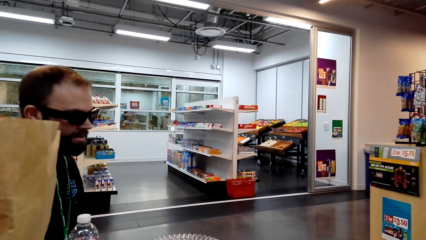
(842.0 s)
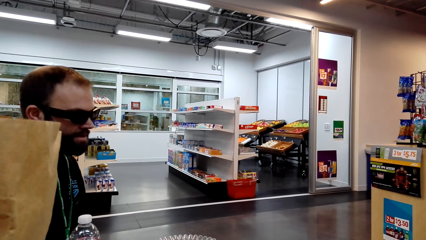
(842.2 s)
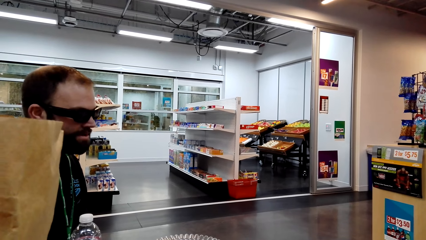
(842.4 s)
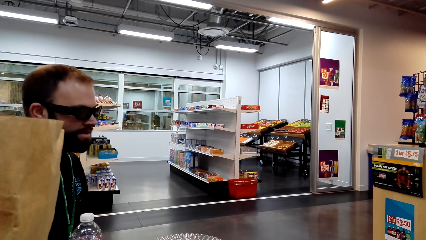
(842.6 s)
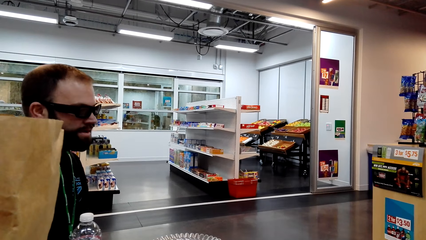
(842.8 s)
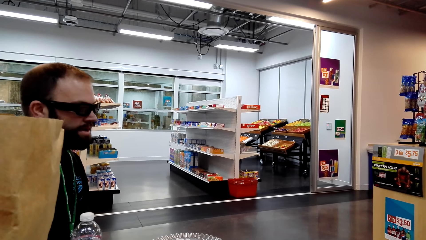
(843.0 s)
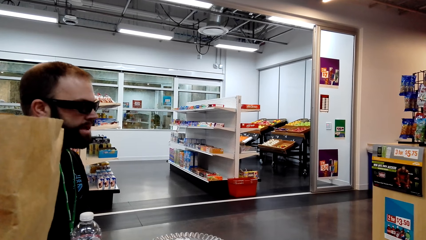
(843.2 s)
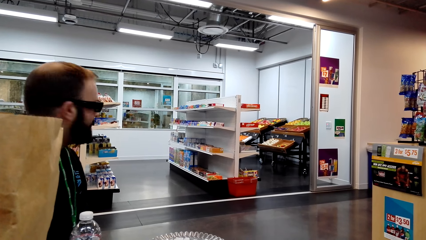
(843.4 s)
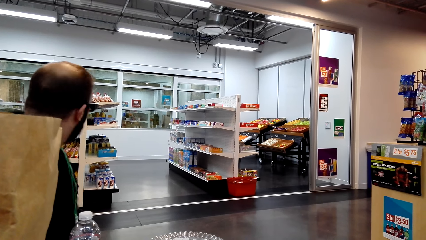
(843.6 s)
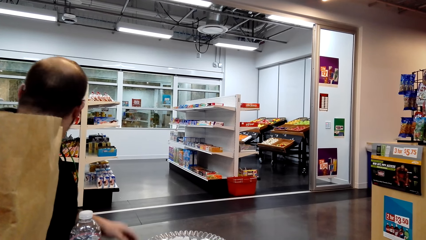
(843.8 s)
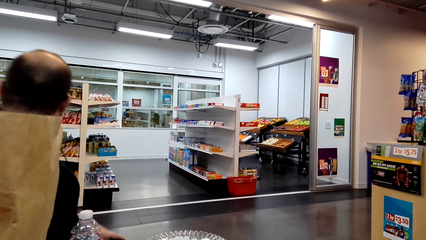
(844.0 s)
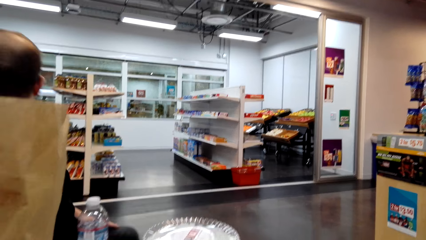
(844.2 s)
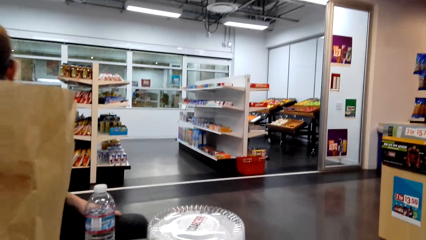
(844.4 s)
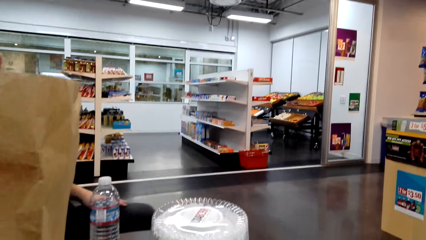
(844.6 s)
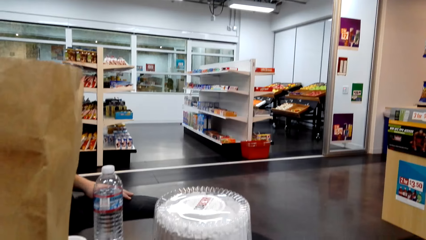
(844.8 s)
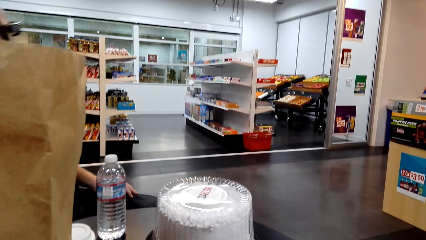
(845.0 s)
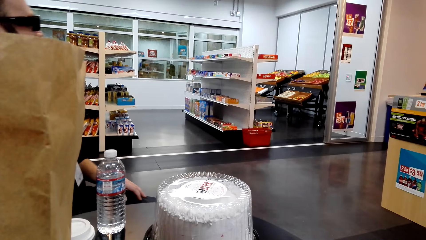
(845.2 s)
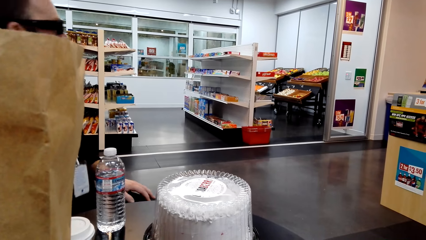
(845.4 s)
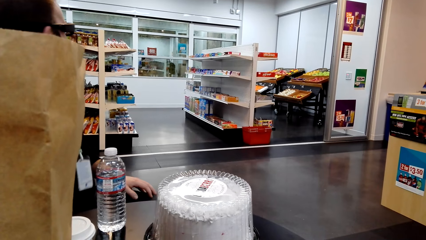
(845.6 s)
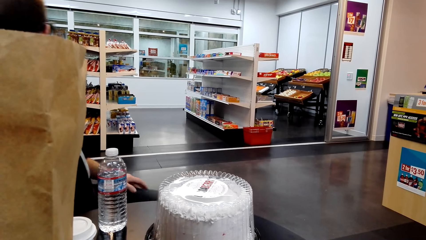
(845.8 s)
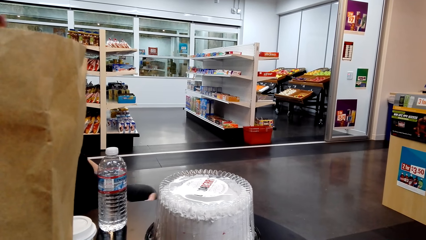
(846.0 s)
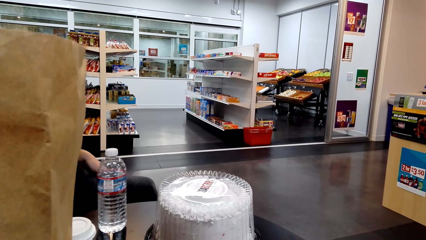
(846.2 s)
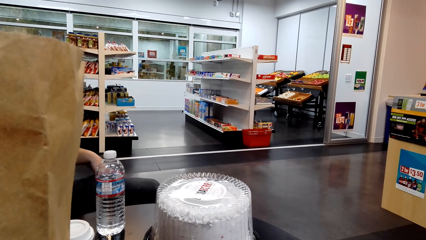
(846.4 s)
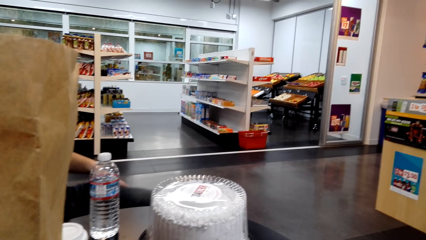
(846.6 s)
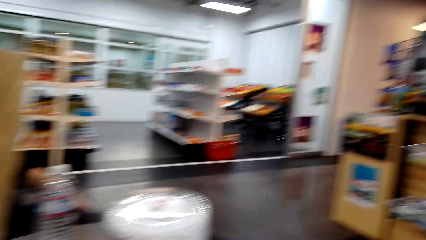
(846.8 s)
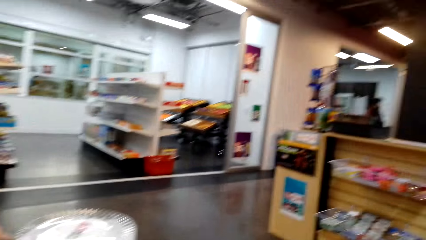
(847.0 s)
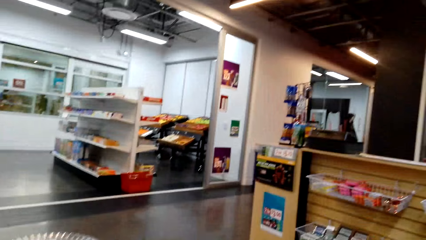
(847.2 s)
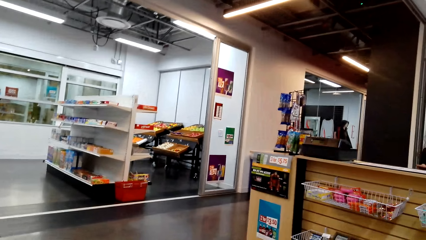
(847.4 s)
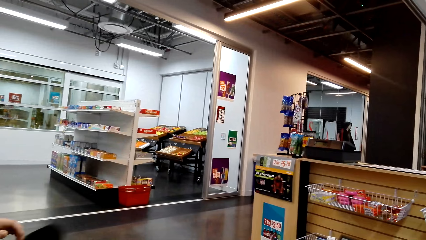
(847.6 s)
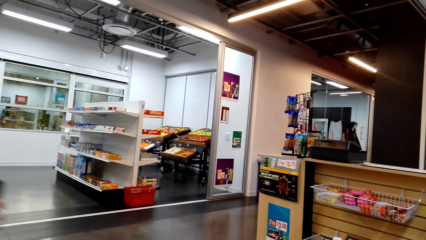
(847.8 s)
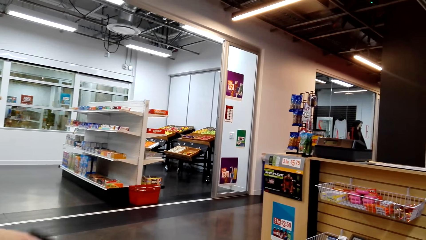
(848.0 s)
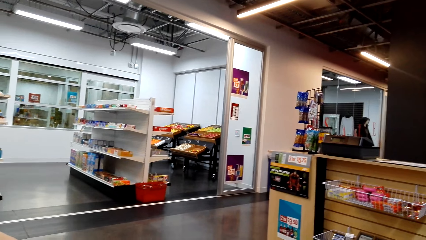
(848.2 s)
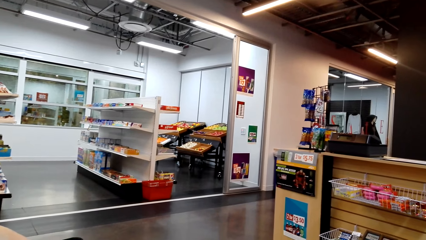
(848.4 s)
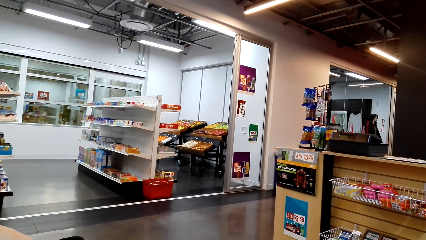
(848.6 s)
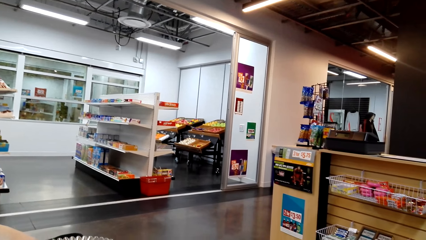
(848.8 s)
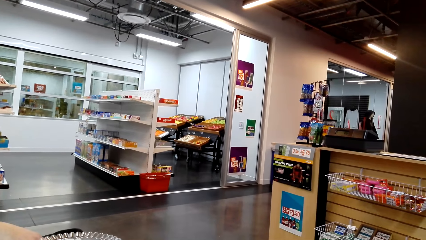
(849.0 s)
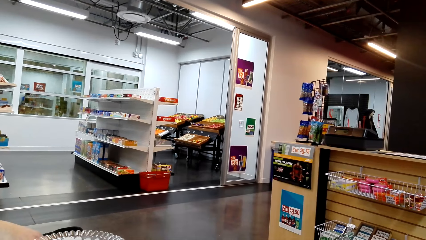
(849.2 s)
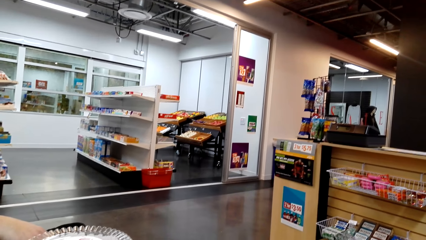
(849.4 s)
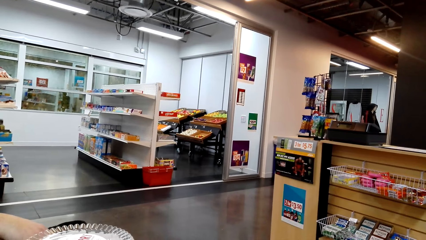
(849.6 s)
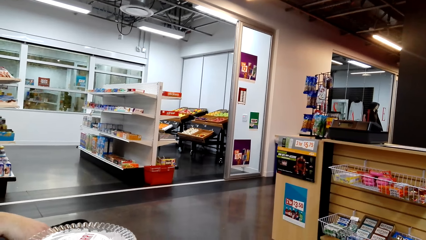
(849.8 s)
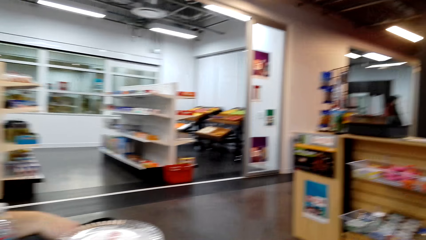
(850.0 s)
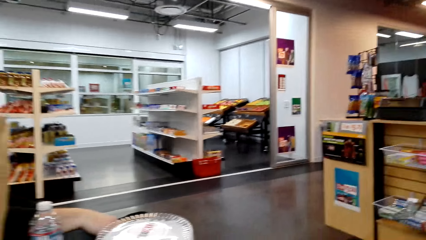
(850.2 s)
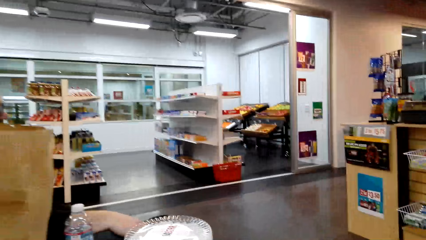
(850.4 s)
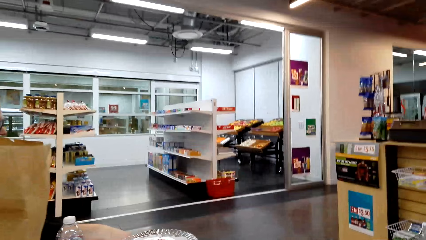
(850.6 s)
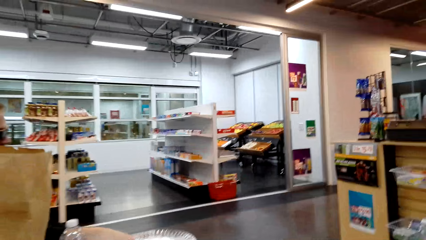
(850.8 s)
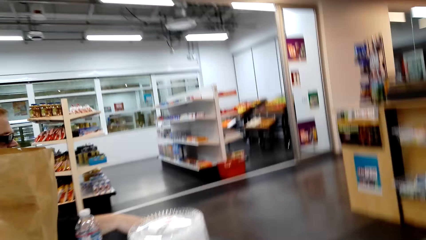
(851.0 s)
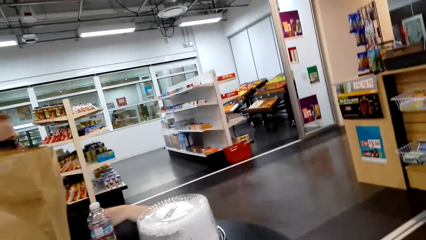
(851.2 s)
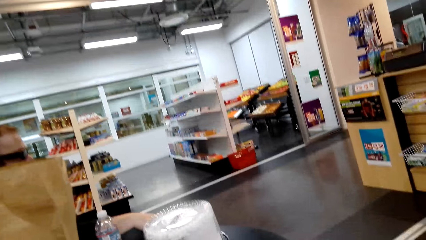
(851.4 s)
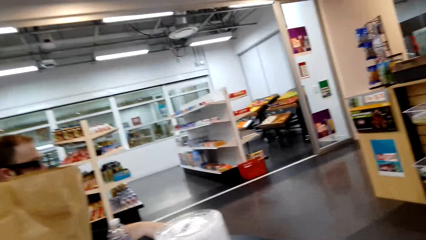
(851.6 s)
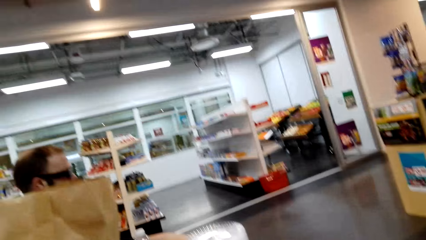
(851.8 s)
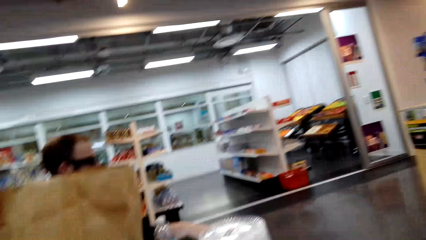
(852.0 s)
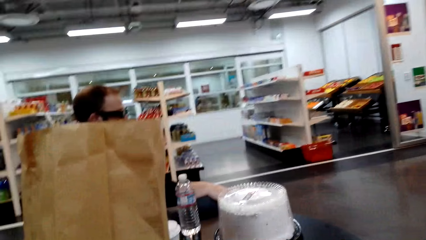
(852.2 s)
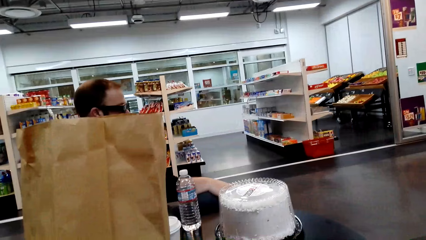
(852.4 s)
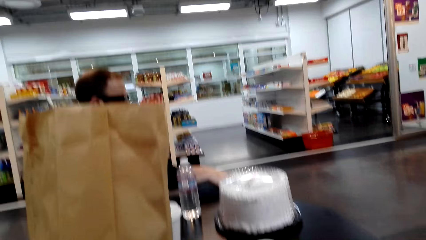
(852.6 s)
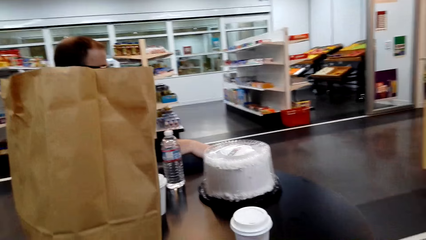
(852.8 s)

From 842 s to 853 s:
A person looks at something. The camera wearer looks around the supermarket.

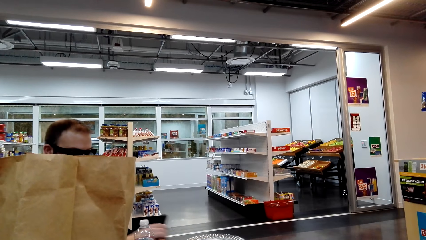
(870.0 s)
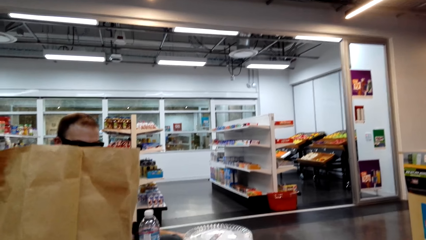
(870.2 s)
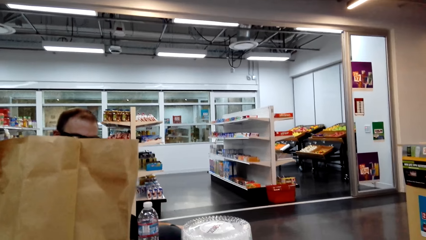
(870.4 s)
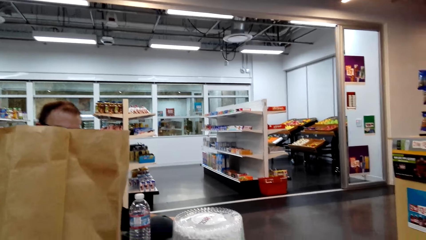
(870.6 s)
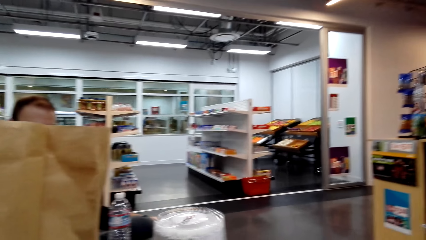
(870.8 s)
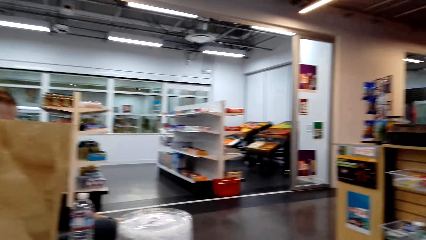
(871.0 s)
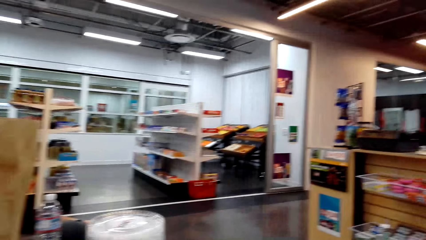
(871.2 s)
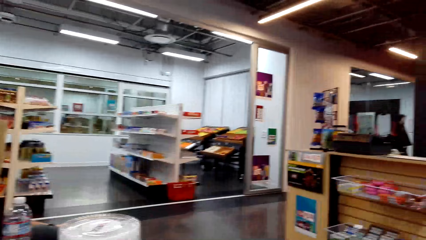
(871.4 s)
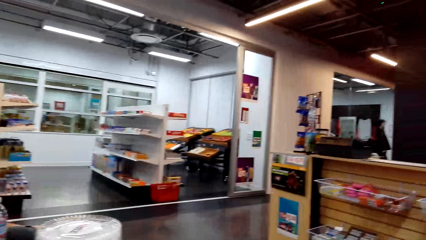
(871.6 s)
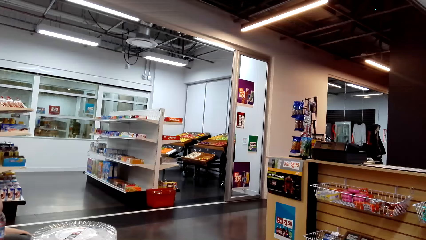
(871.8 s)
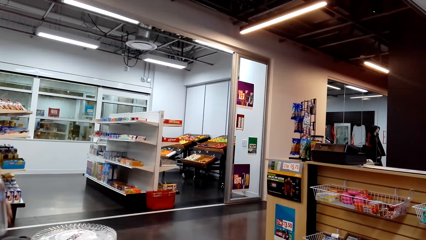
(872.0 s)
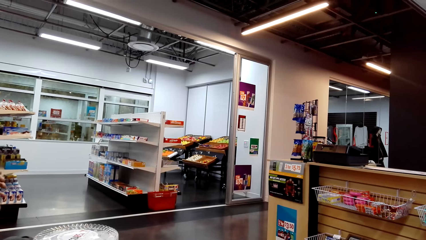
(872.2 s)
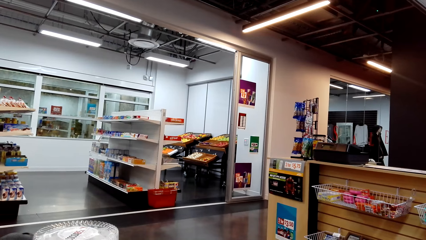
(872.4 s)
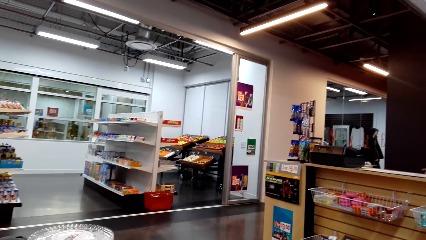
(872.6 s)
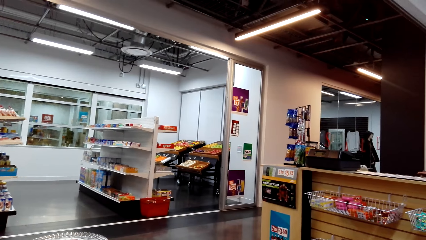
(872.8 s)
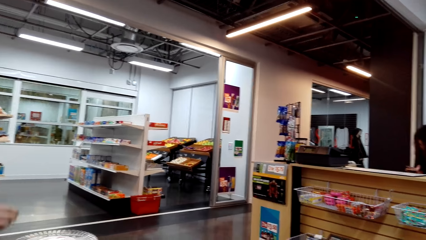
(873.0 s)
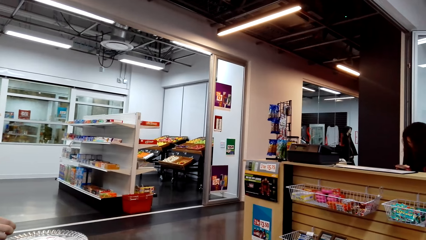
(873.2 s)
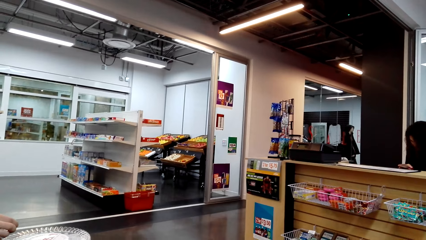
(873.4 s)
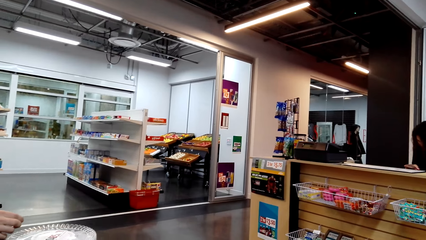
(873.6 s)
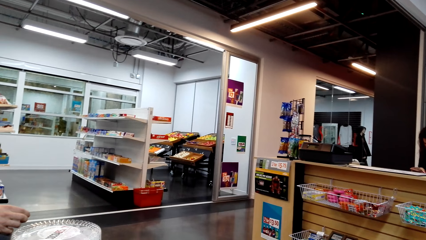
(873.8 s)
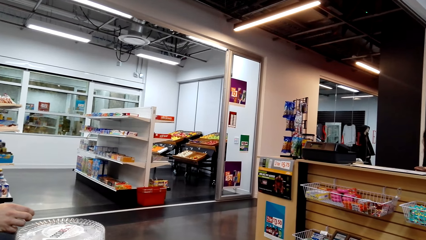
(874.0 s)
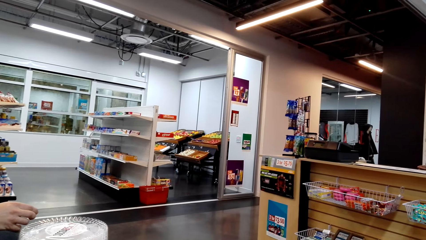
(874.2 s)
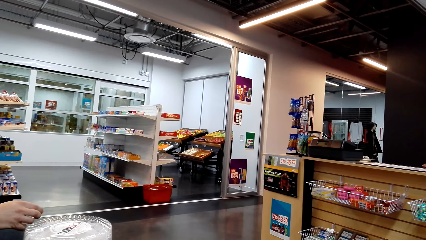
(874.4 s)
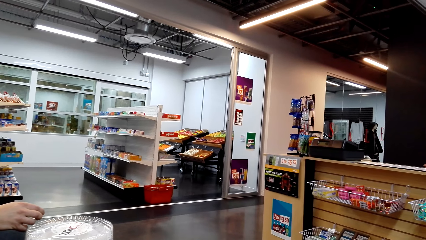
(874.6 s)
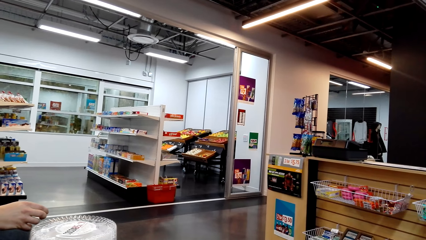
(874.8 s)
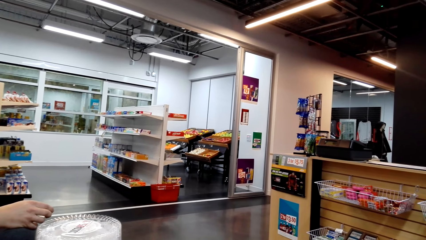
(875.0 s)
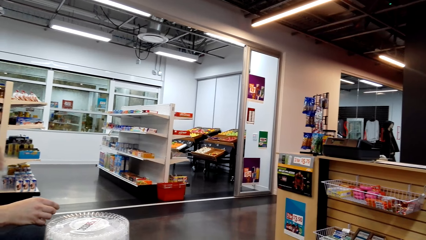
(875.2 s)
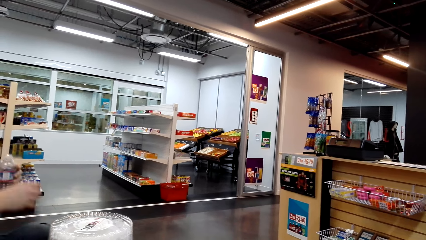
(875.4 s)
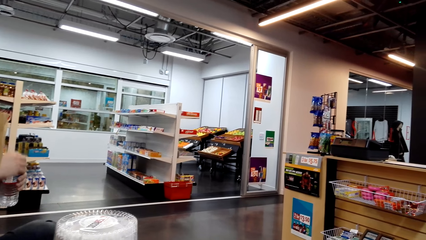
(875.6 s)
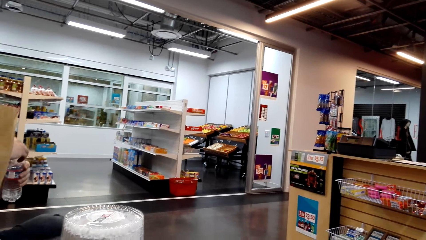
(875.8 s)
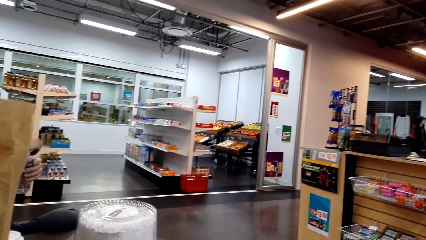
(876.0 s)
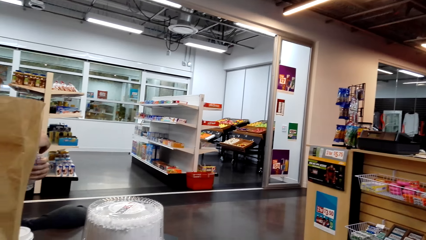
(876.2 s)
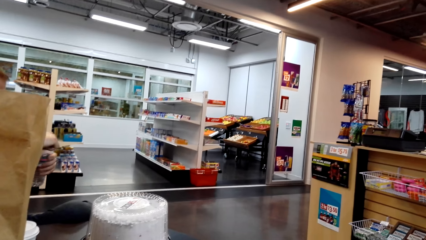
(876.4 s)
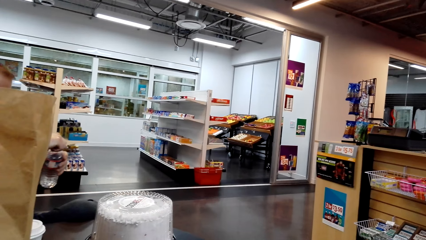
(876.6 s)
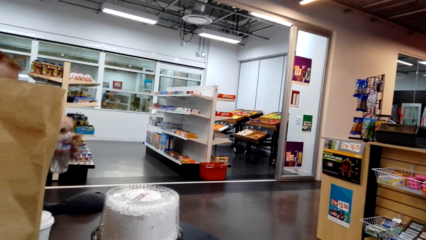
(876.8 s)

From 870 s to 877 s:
A person drinks water. The camera wearer covers the water bottle with the bottle top. The person closes the water bottle.
